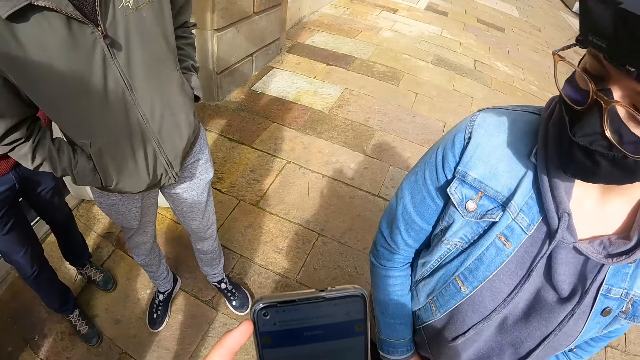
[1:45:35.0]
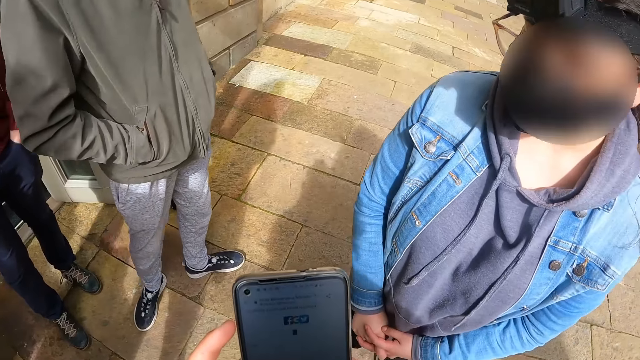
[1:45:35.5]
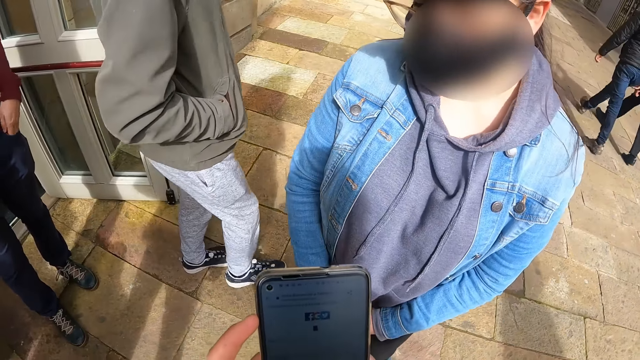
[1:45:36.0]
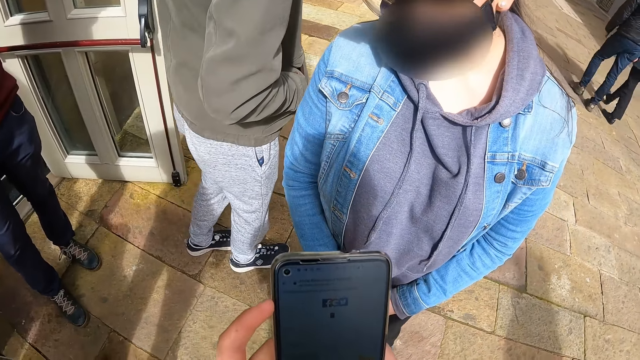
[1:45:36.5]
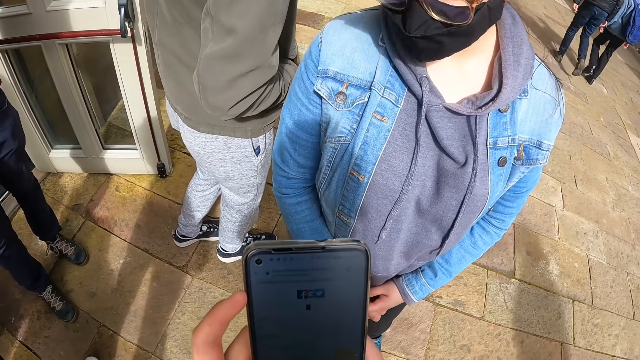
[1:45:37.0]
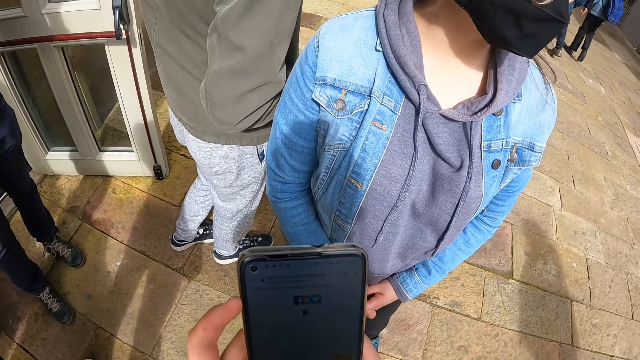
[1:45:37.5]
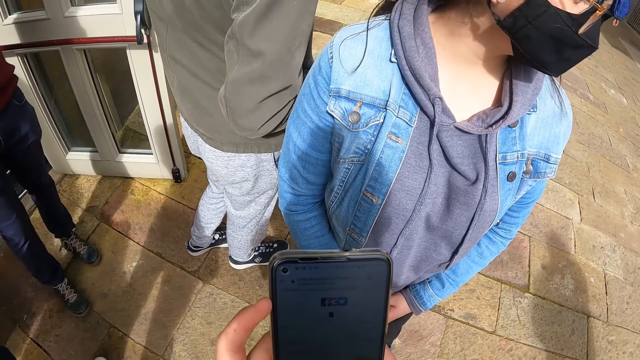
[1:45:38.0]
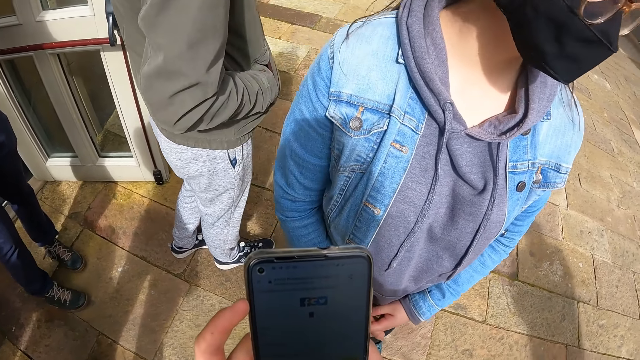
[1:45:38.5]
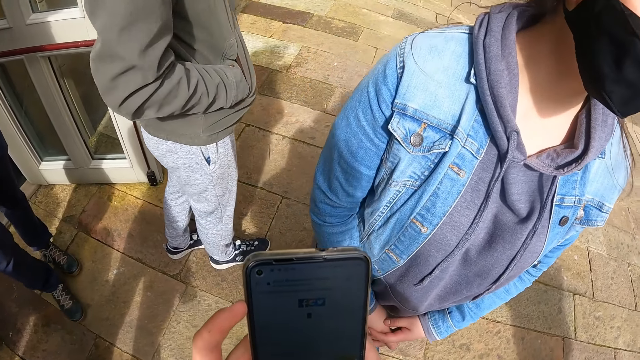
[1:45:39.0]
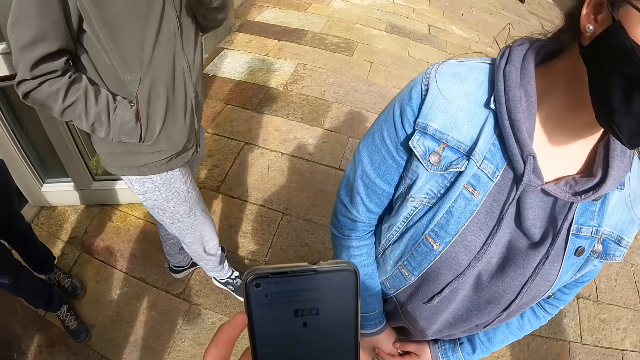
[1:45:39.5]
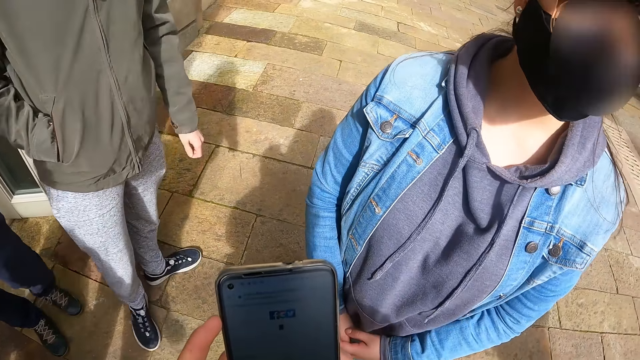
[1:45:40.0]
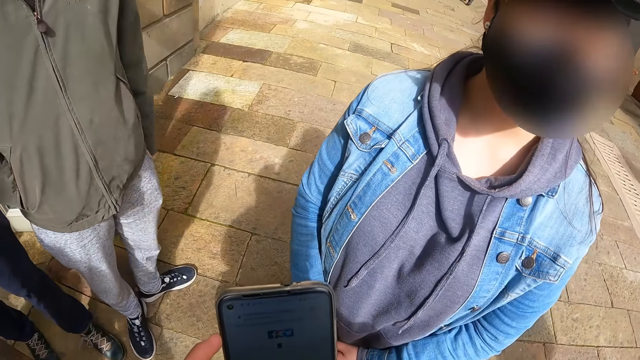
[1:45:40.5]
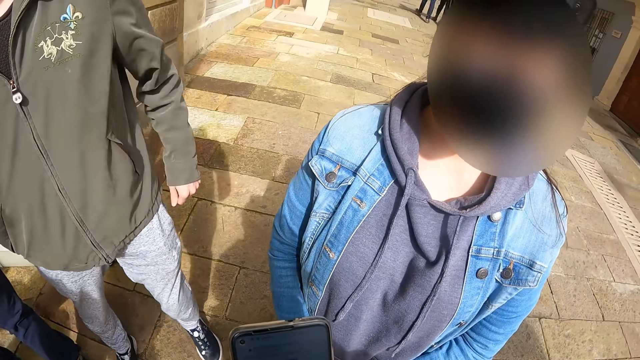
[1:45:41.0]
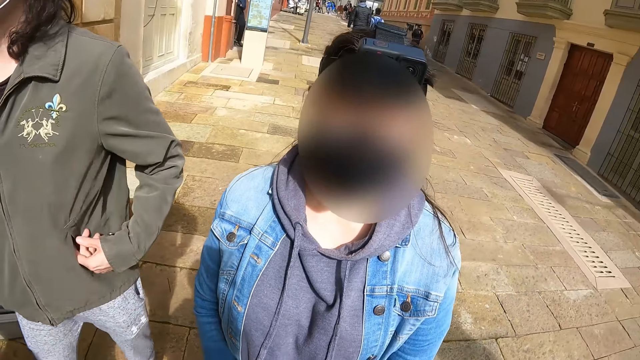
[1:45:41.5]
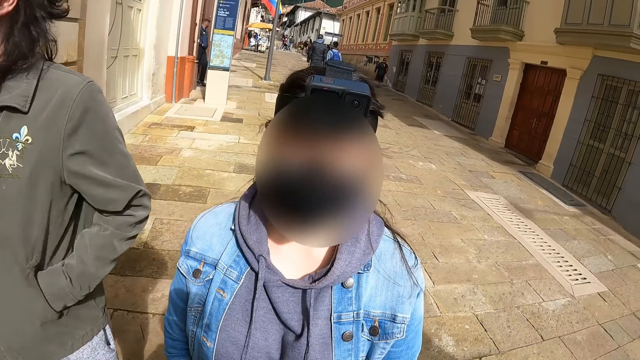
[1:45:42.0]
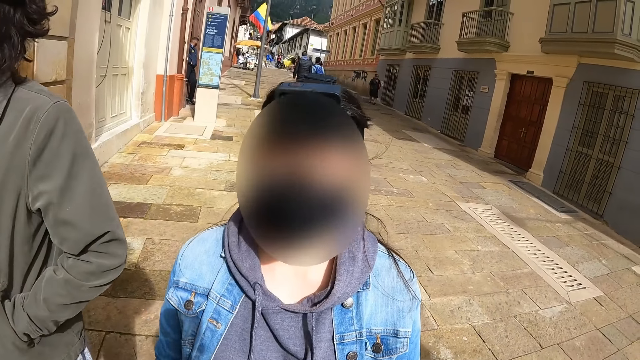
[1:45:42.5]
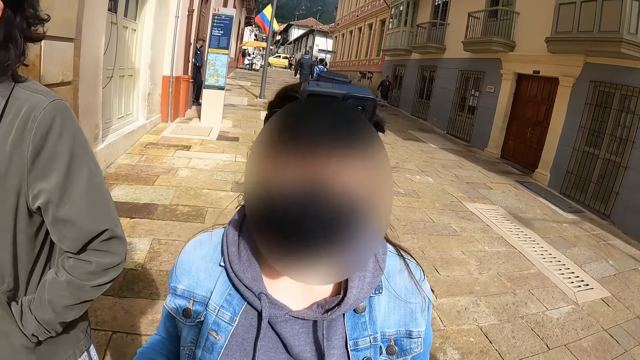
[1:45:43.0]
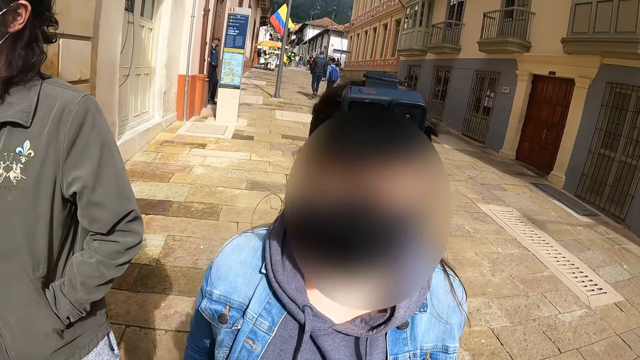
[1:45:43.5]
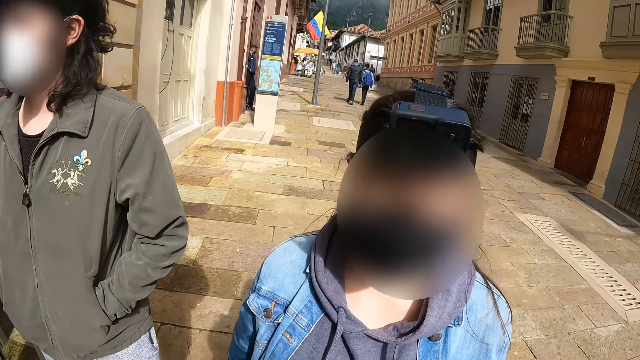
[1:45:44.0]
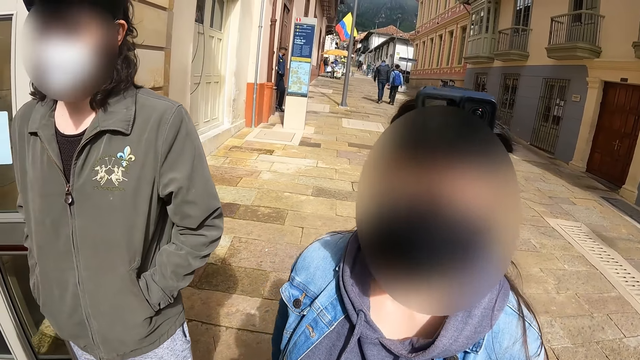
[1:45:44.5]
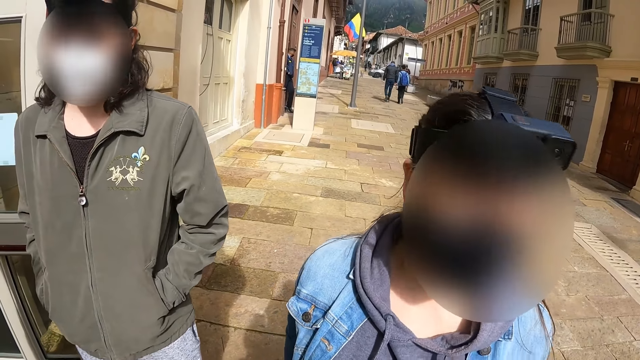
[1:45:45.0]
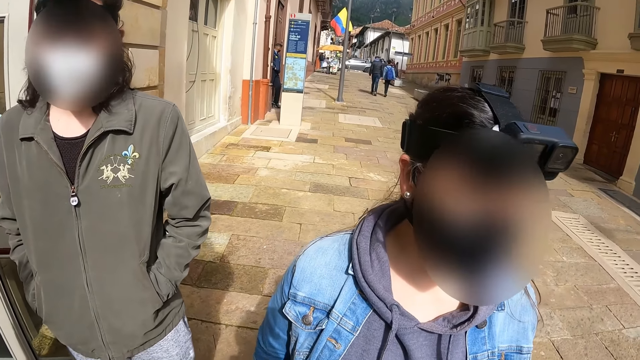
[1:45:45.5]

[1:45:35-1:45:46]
The camera wearer looks at the phone. A woman talks to the camera wearer.

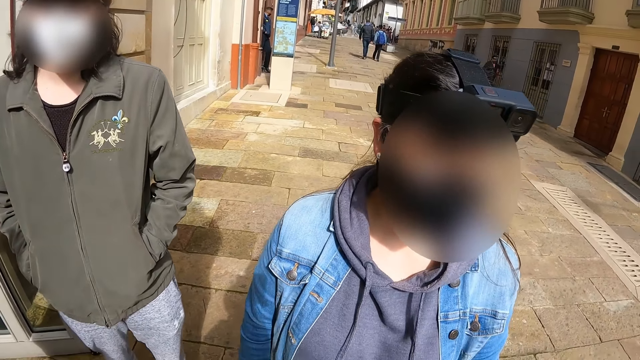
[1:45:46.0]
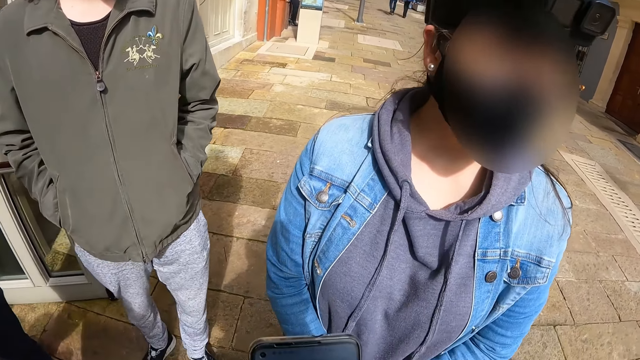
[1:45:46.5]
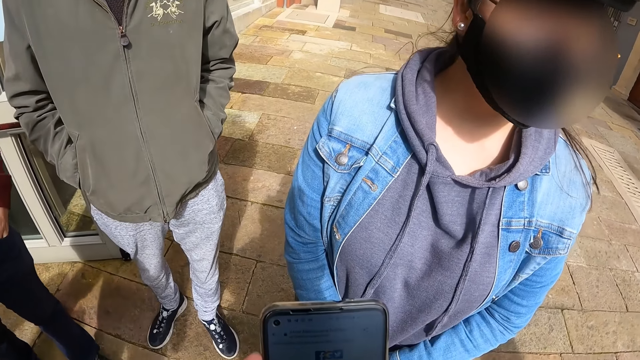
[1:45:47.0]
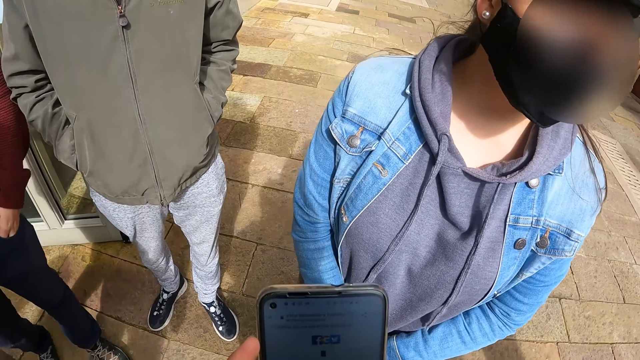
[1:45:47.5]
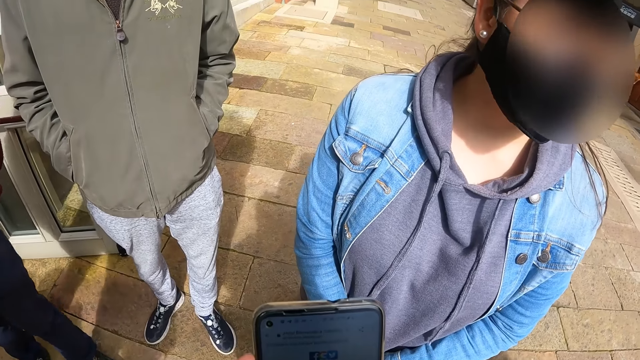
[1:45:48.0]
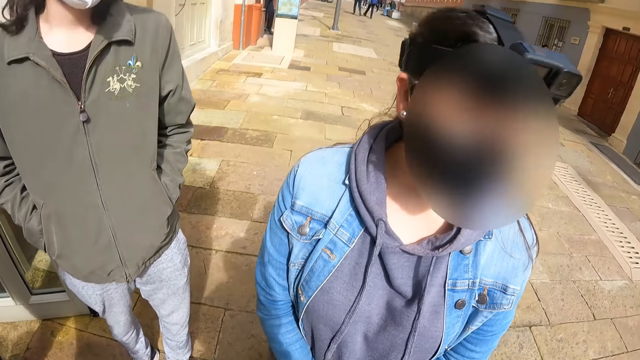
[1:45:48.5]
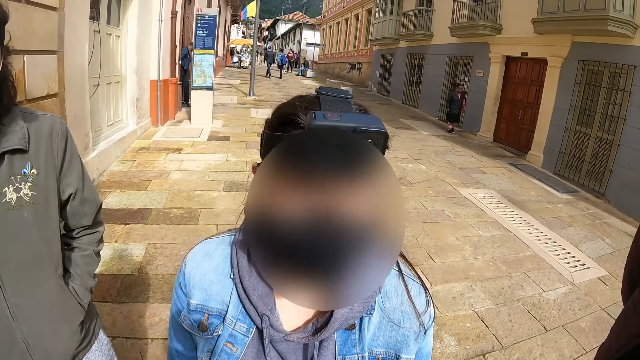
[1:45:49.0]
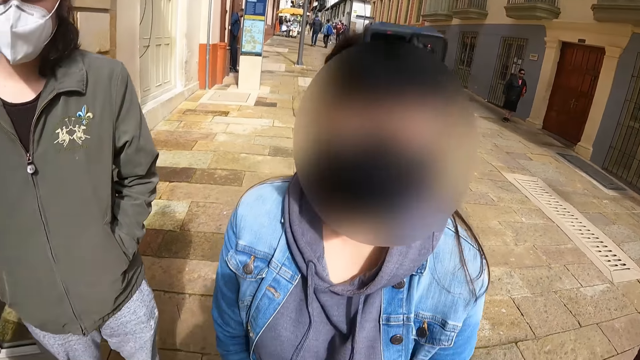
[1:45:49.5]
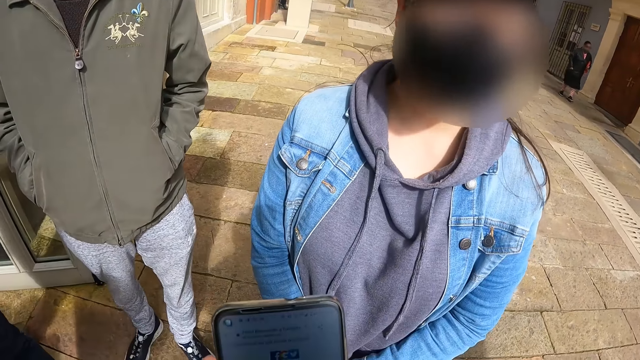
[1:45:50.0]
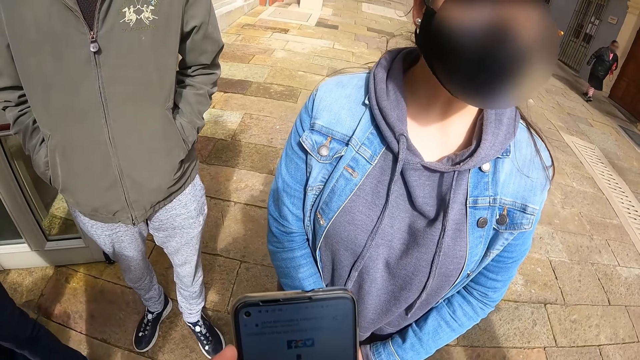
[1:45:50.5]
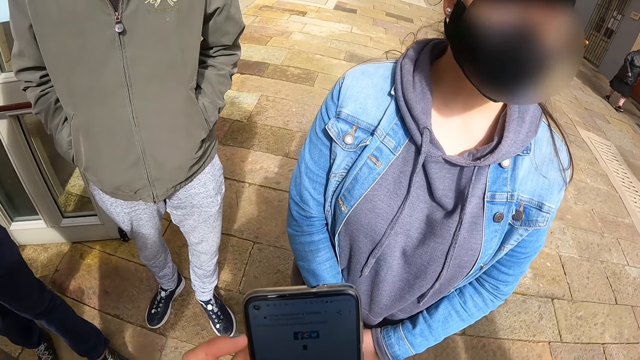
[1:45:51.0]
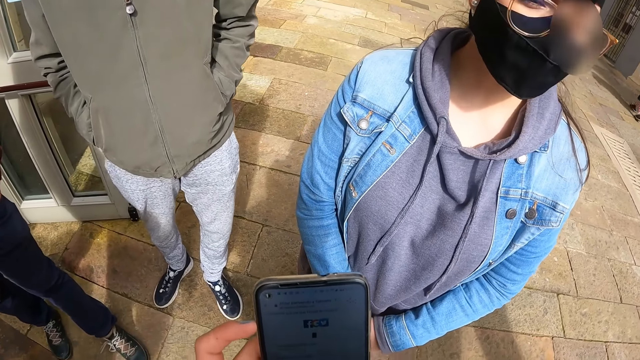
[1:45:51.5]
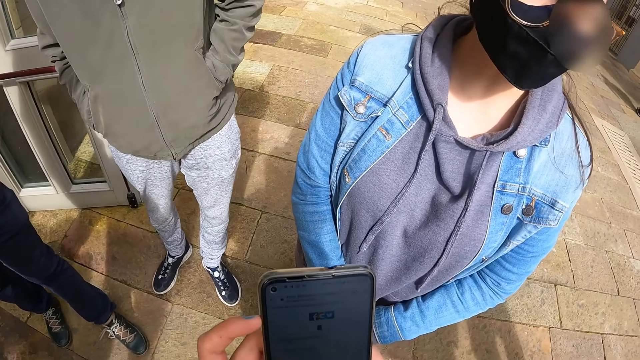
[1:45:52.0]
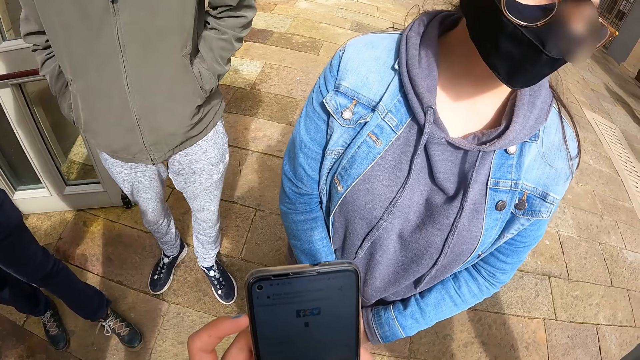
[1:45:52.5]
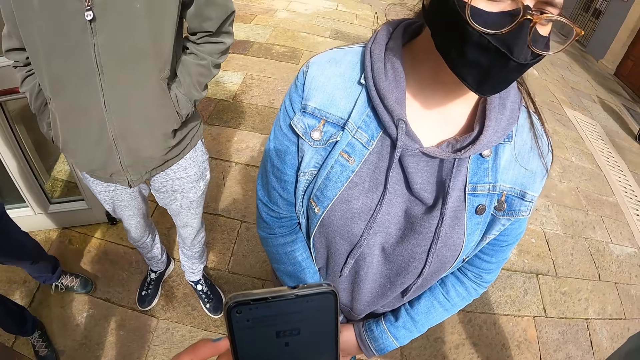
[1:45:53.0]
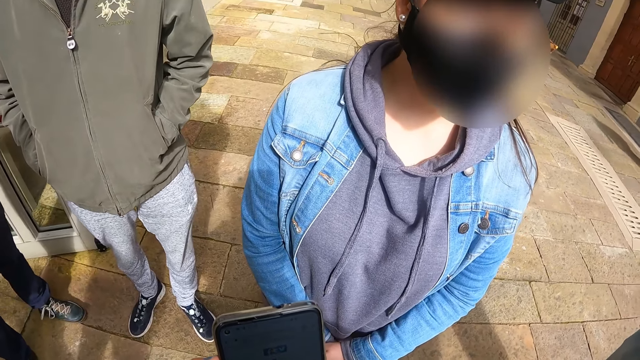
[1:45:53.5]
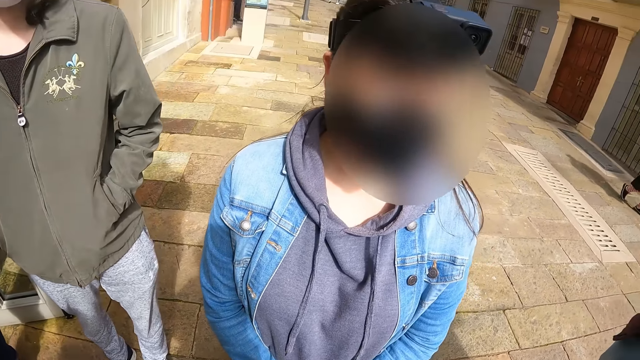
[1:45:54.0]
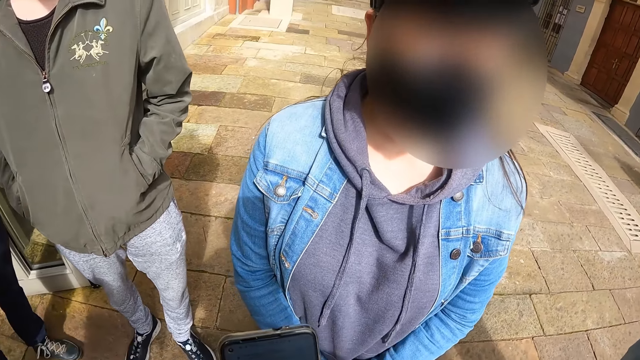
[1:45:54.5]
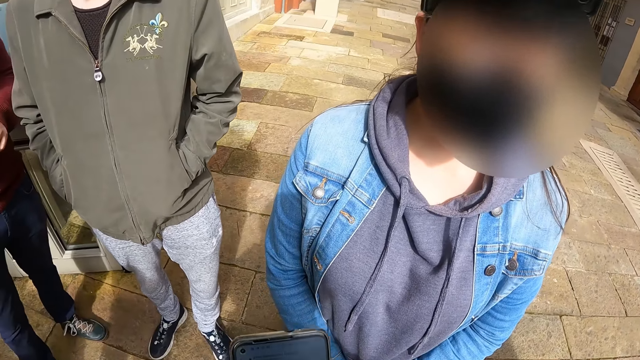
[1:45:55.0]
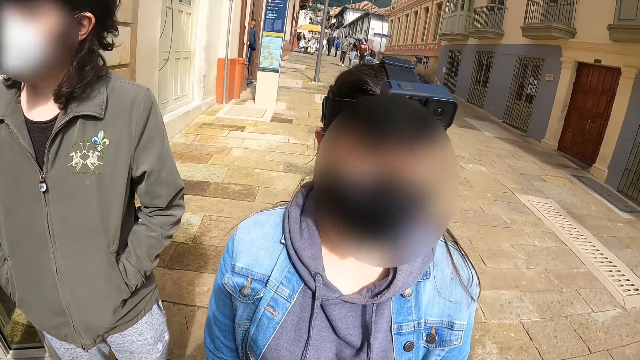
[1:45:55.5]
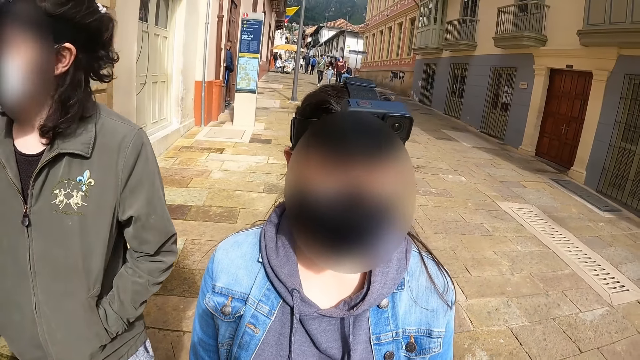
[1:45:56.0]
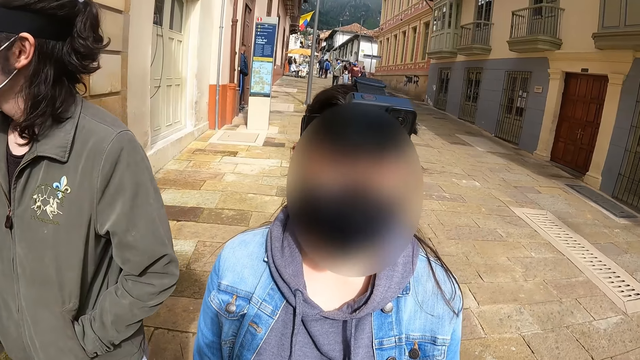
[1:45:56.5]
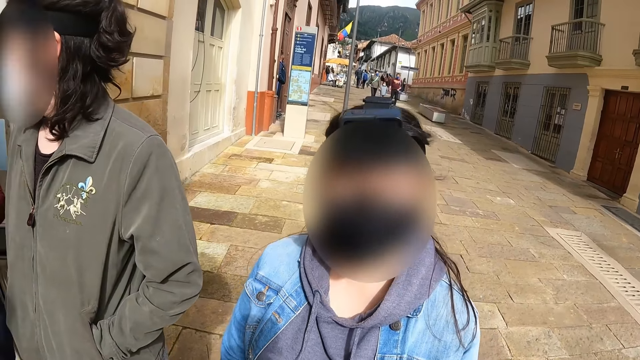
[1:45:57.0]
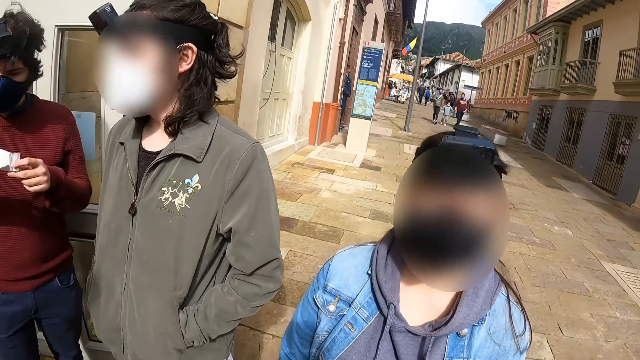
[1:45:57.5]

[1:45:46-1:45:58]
The camera wearer holds a phone. They look around. They look at a woman. They dial the mobile phone. They look at the phone. The woman talks to the camera wearer. The camera wearer looks around.
